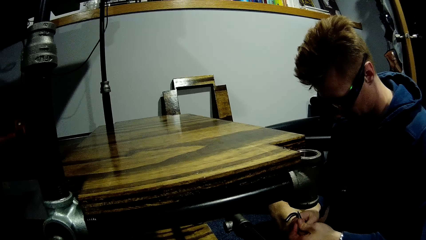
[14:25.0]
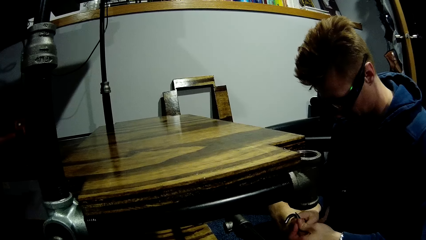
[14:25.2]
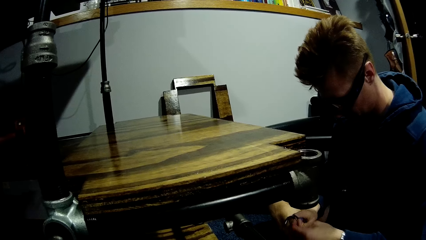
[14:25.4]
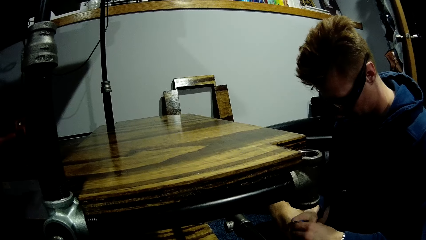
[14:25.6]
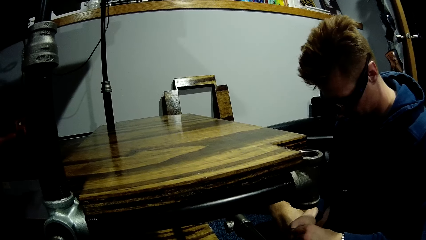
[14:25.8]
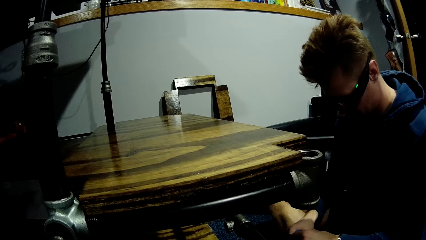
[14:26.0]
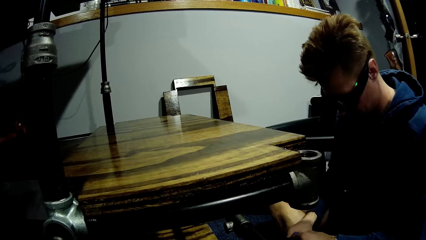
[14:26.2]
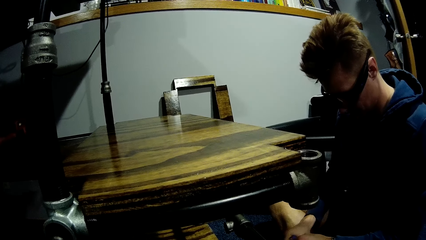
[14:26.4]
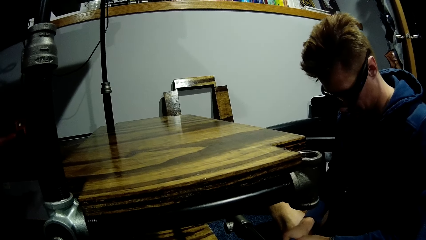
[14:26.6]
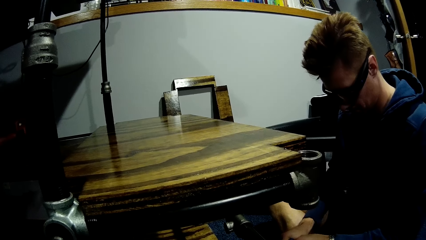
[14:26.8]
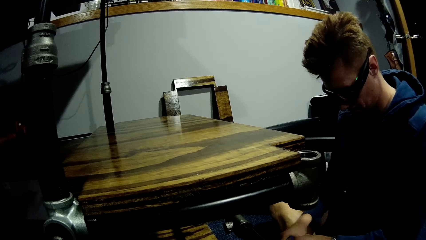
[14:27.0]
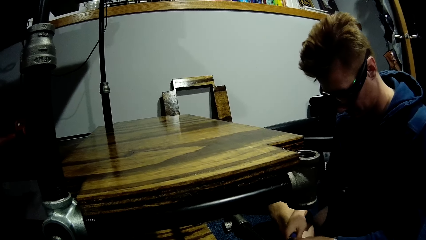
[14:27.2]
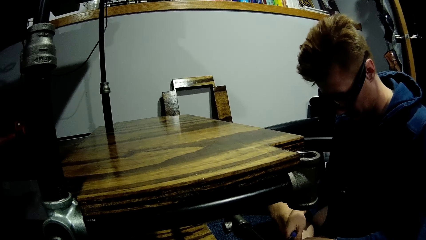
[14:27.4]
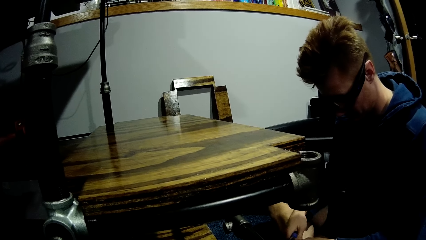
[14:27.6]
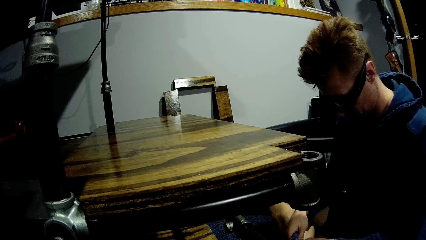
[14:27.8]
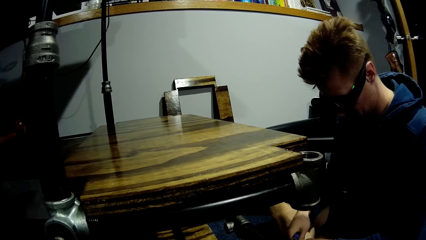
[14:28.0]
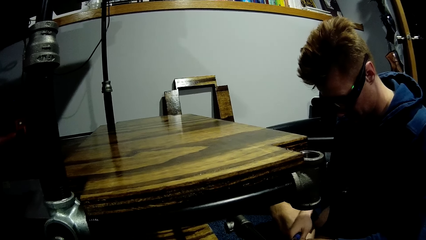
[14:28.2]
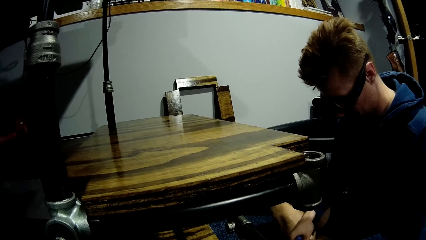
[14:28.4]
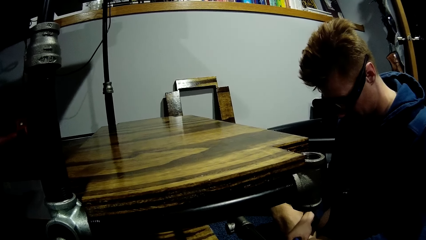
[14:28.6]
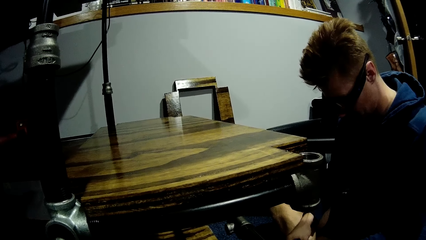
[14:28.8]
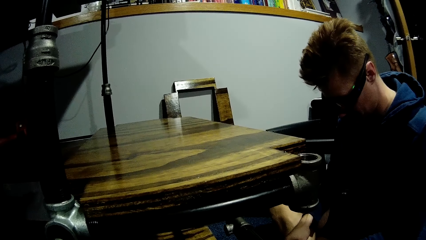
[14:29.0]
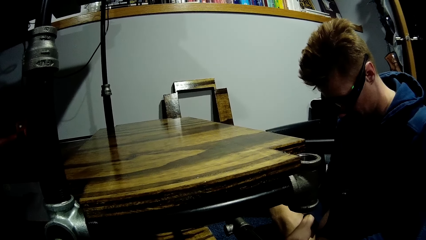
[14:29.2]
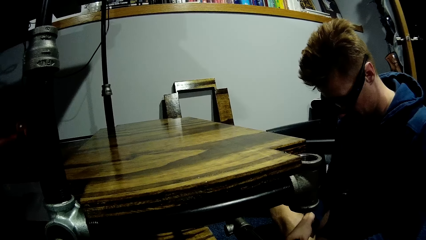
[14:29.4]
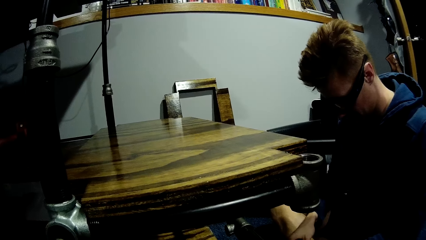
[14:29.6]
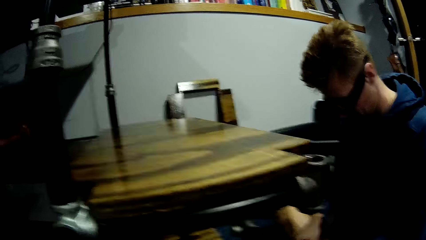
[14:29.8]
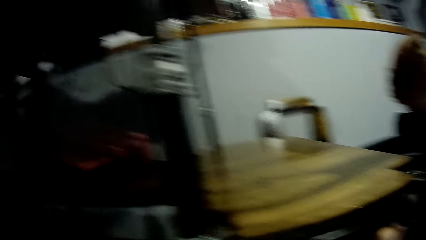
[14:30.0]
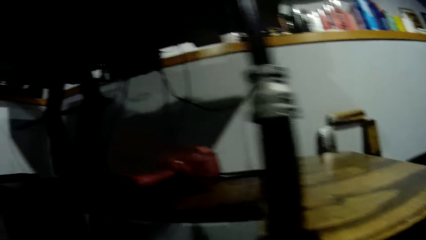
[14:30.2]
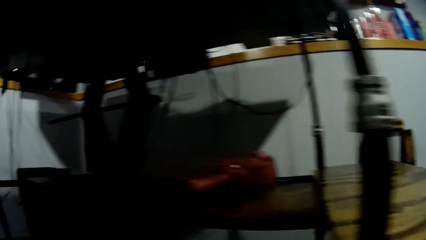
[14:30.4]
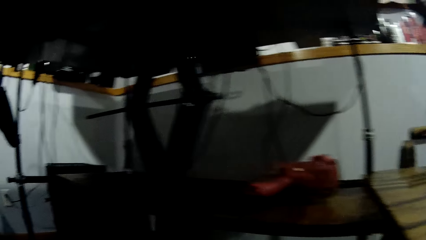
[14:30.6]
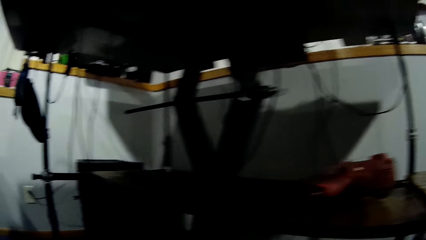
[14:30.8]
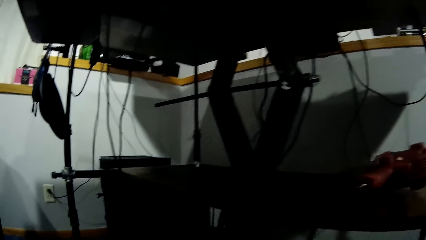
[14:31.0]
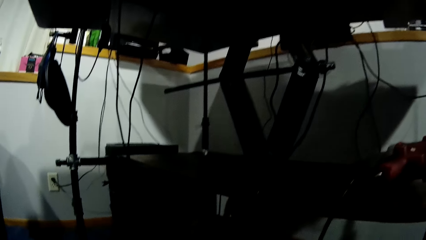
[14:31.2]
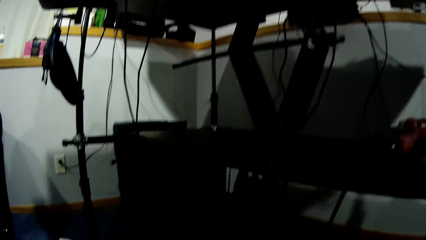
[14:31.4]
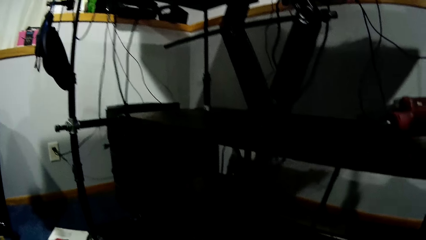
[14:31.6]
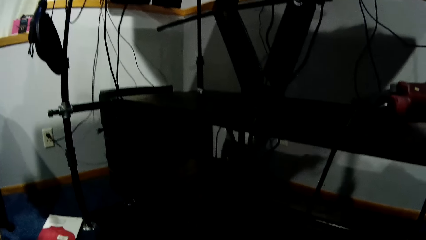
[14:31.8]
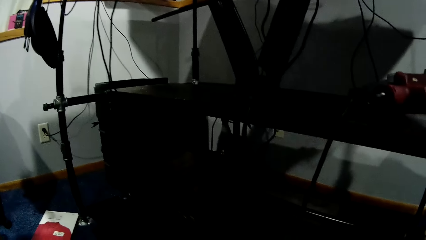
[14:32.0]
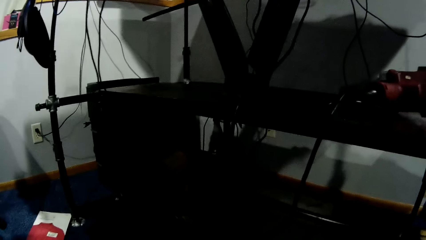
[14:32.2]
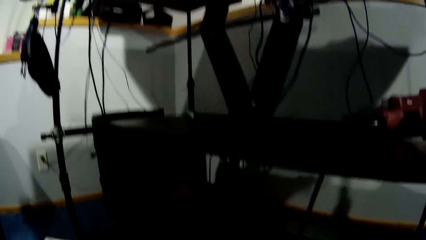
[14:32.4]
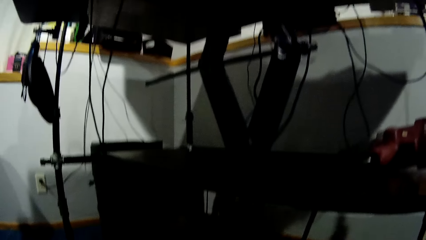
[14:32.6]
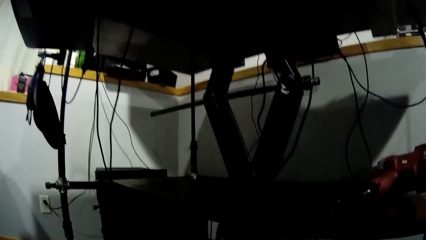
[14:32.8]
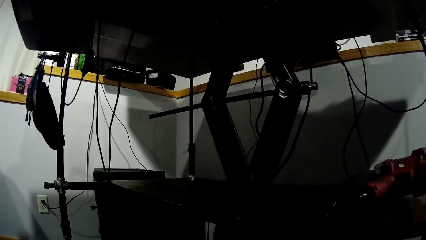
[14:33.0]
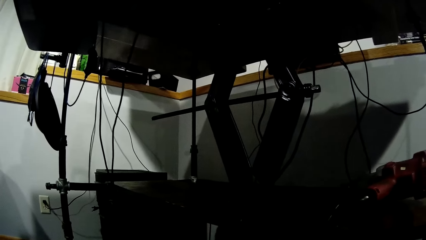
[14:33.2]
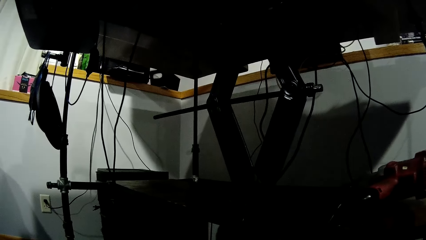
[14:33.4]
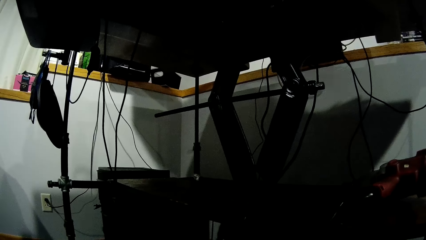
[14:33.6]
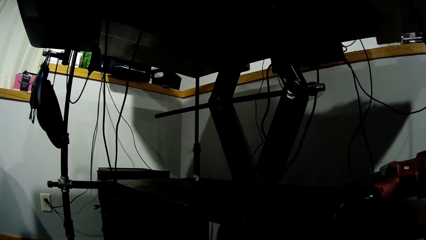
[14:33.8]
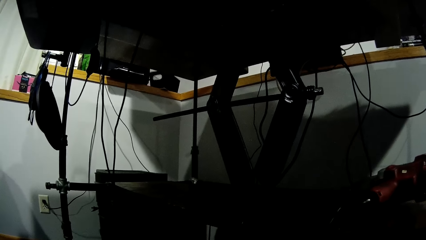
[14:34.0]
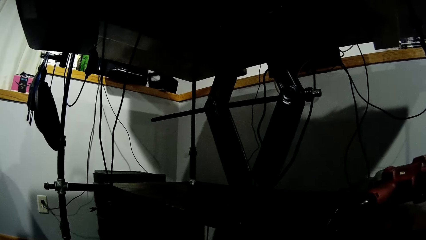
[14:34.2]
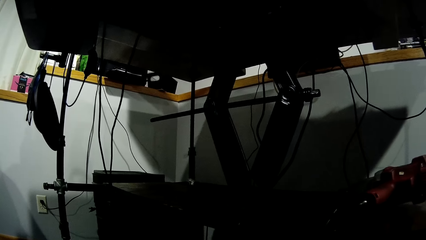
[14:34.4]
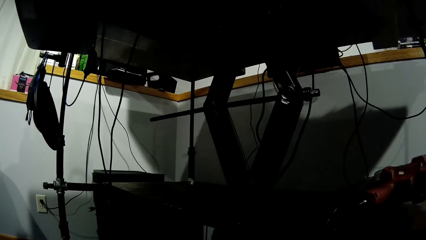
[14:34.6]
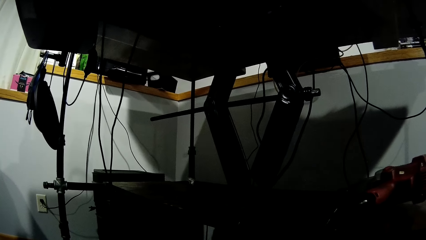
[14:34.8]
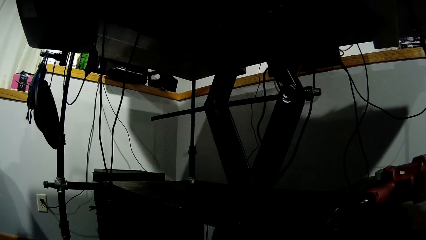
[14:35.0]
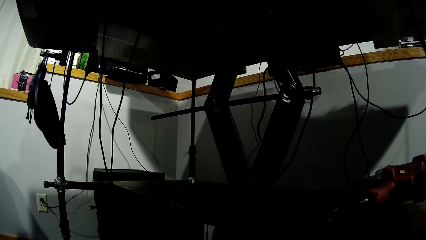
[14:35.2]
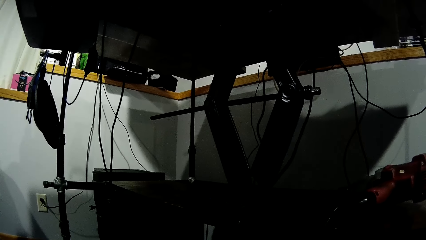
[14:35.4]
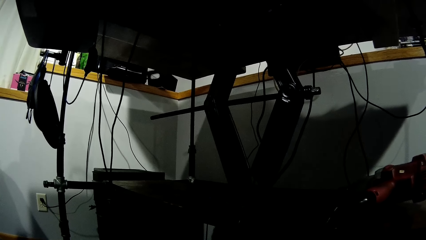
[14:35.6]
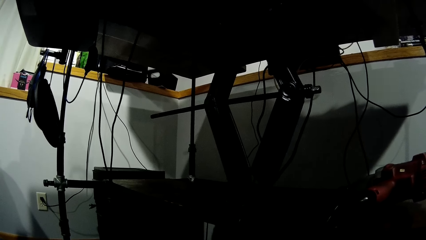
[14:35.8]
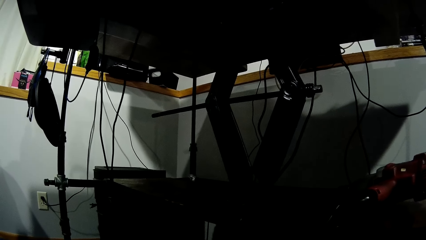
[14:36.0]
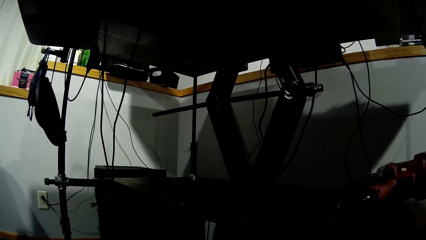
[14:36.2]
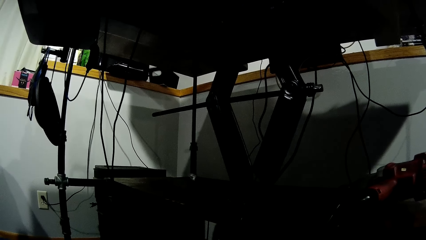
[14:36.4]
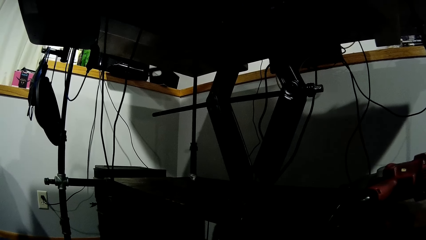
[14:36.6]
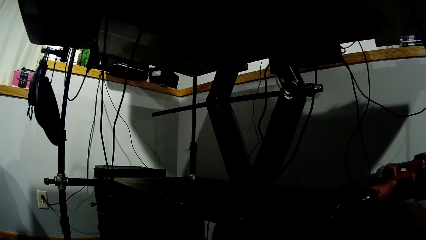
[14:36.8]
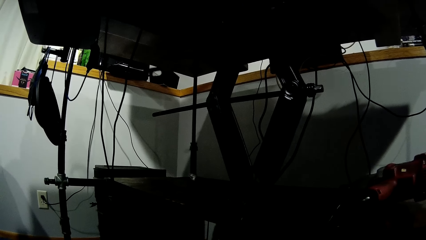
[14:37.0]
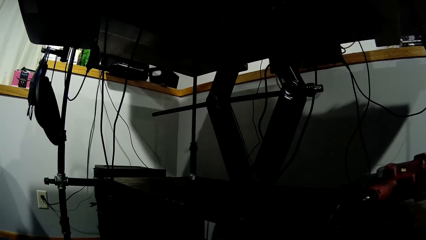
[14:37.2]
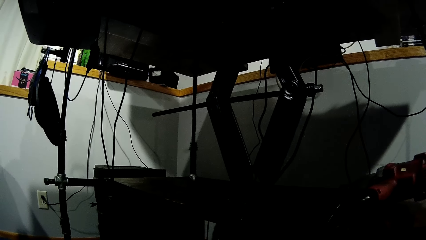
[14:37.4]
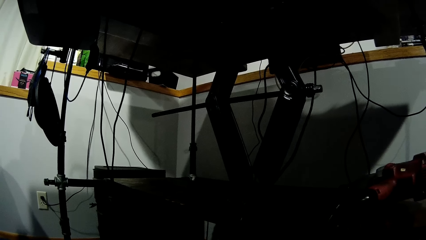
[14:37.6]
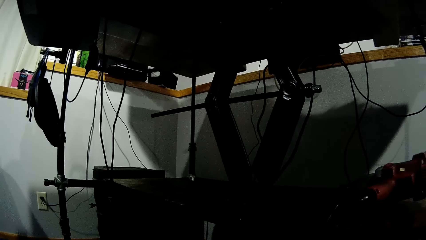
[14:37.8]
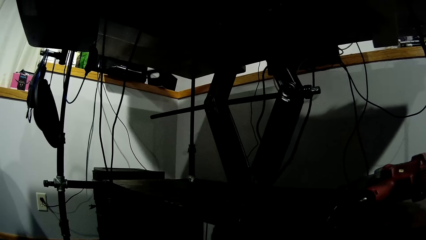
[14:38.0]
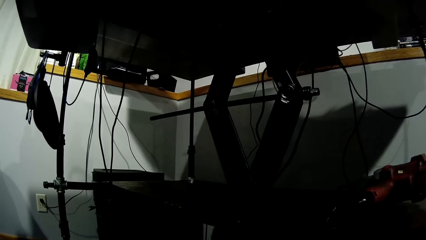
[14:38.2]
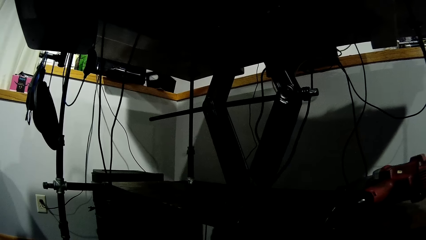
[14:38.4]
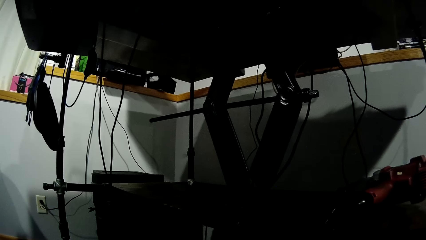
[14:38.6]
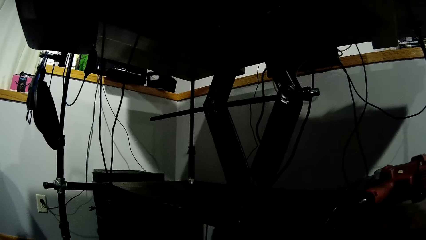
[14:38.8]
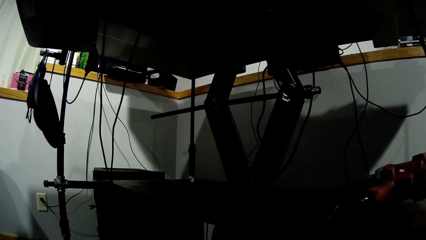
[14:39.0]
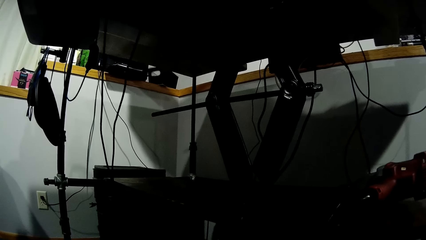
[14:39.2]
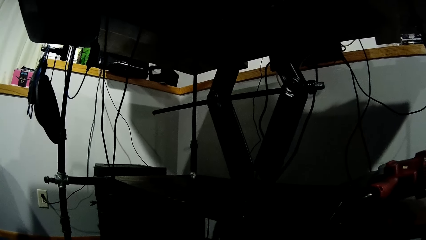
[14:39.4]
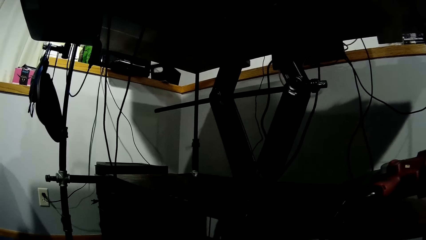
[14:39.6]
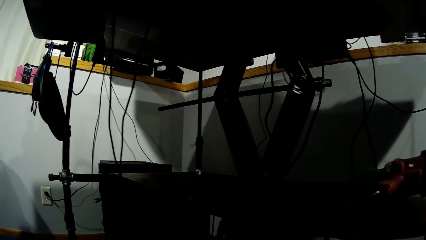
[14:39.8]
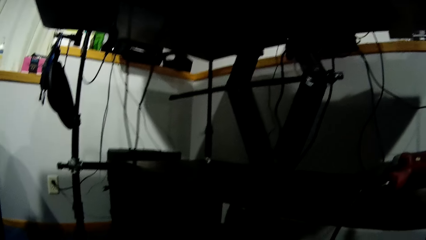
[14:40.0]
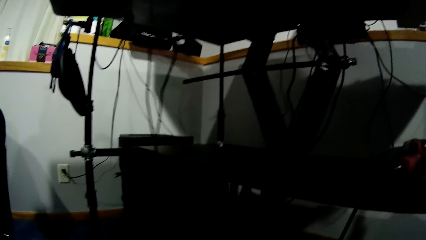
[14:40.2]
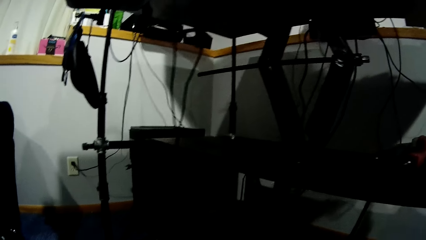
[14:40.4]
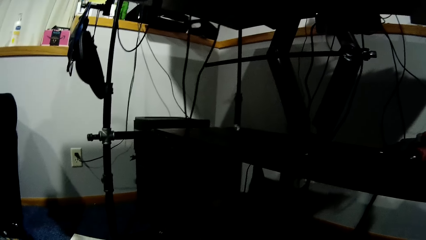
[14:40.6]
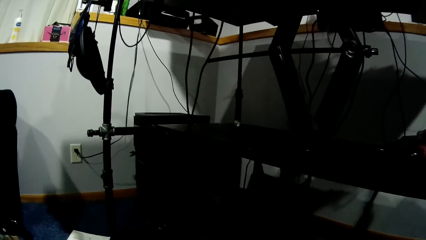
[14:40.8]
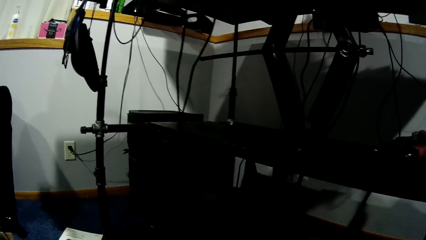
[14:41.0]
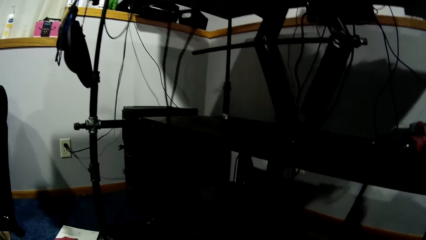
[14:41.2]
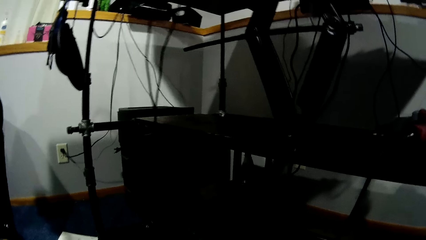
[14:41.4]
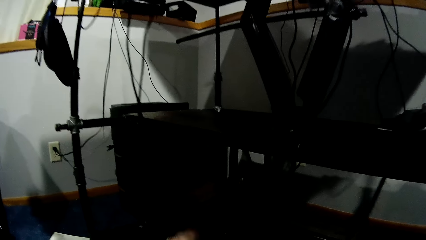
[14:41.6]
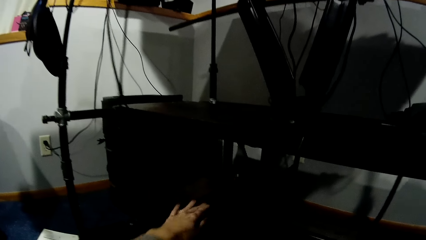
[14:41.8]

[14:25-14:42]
The person stares at the pipe holder. The person adjusts the pipe holder. The camera wearer stares around the room.
